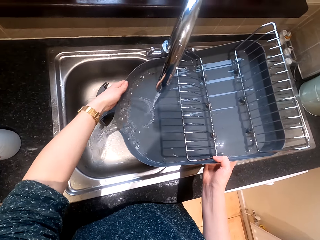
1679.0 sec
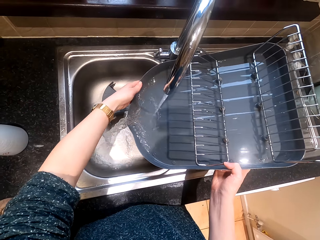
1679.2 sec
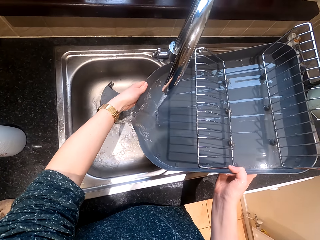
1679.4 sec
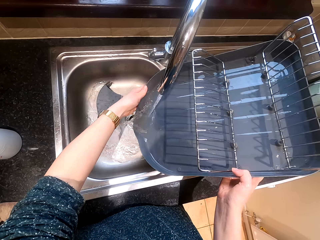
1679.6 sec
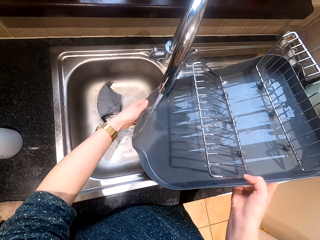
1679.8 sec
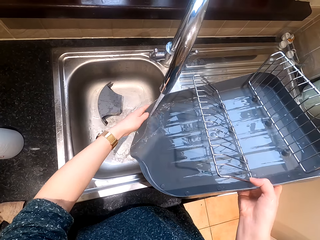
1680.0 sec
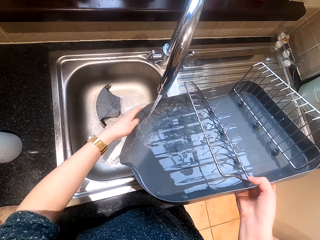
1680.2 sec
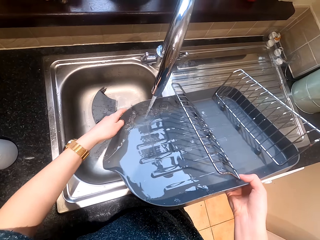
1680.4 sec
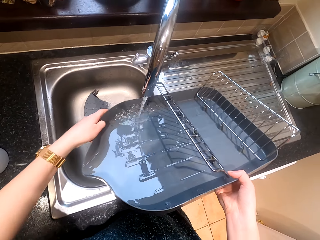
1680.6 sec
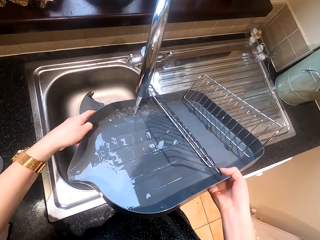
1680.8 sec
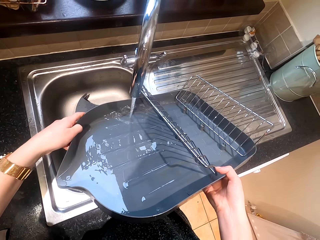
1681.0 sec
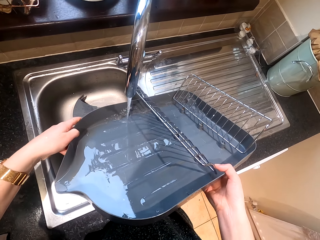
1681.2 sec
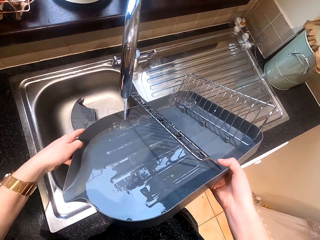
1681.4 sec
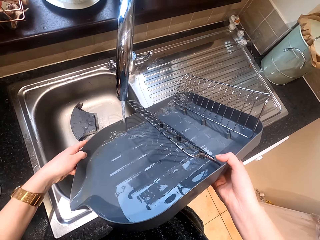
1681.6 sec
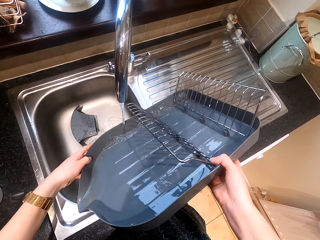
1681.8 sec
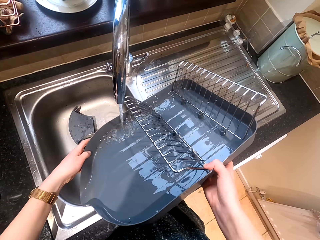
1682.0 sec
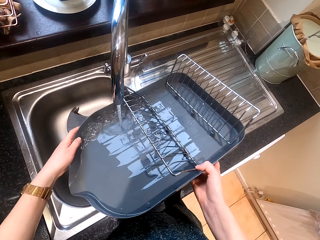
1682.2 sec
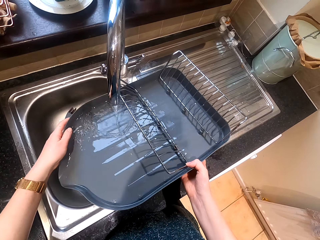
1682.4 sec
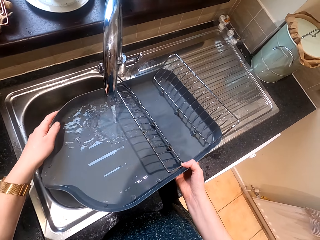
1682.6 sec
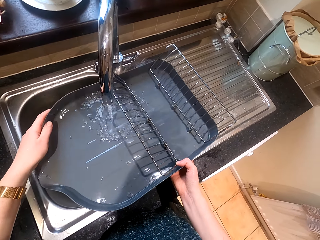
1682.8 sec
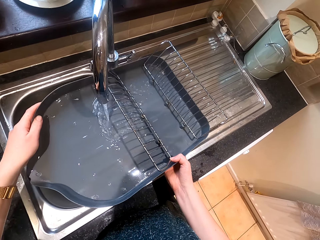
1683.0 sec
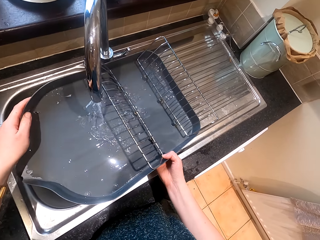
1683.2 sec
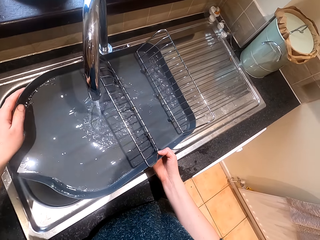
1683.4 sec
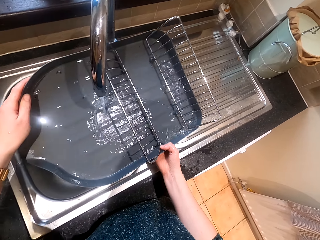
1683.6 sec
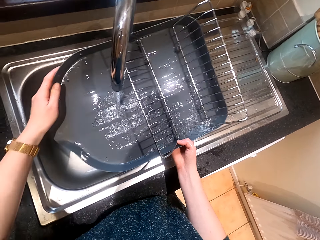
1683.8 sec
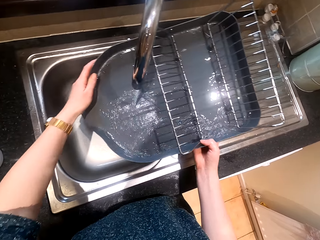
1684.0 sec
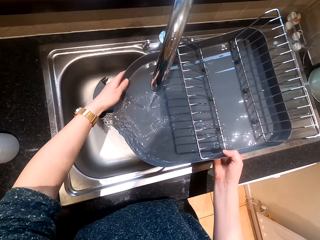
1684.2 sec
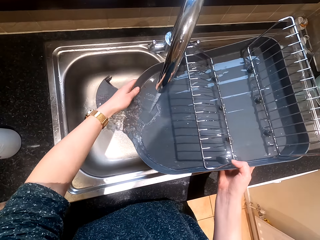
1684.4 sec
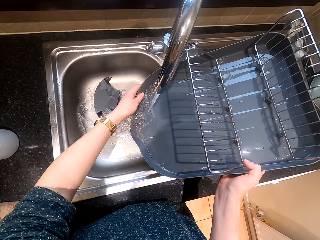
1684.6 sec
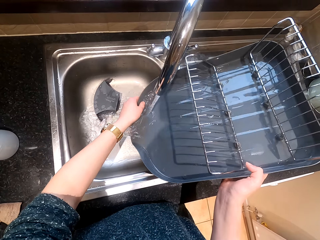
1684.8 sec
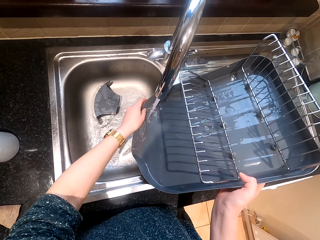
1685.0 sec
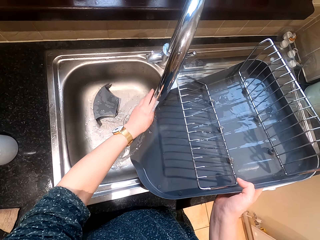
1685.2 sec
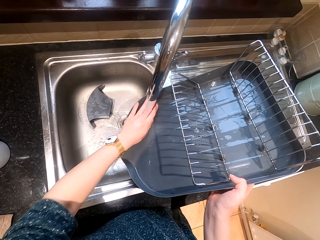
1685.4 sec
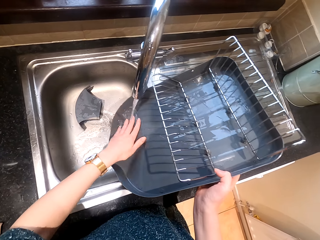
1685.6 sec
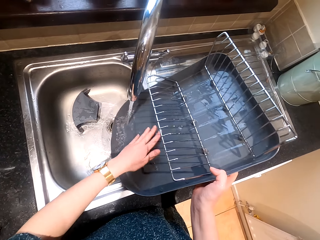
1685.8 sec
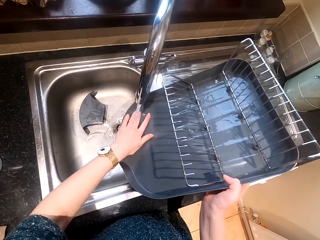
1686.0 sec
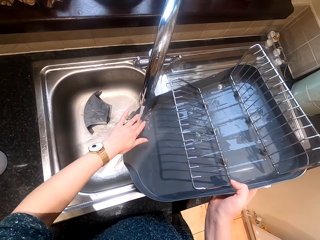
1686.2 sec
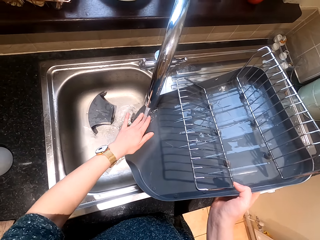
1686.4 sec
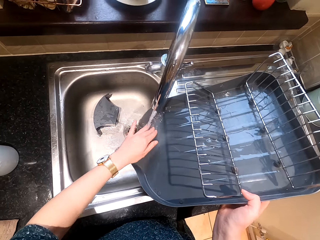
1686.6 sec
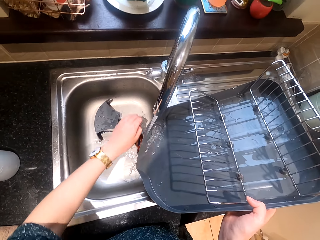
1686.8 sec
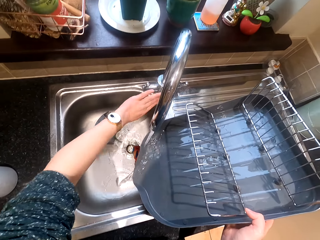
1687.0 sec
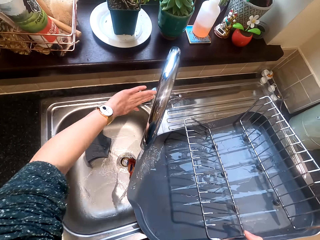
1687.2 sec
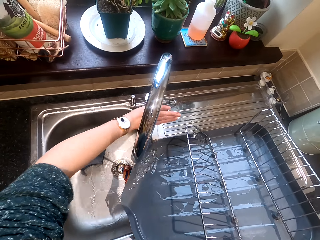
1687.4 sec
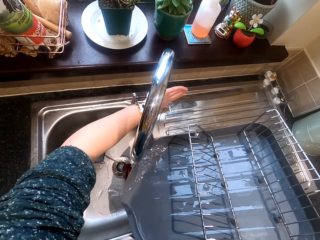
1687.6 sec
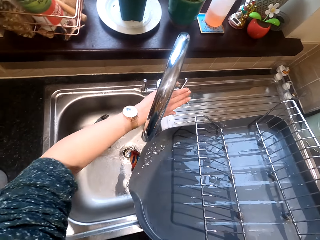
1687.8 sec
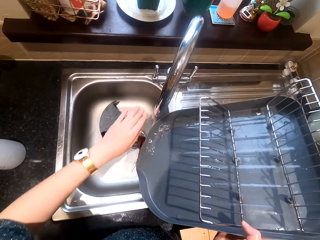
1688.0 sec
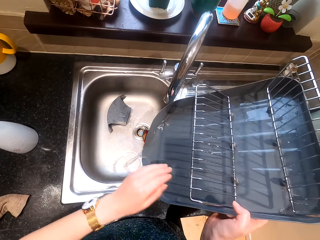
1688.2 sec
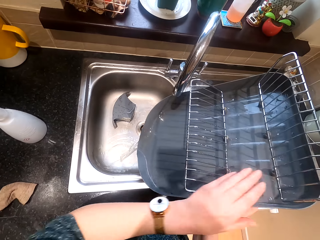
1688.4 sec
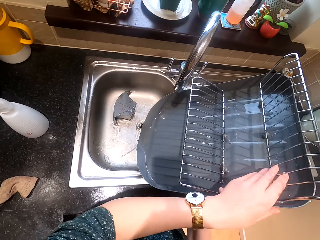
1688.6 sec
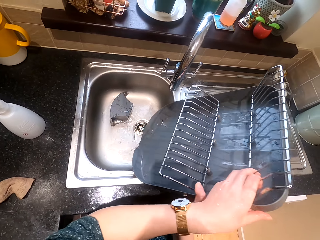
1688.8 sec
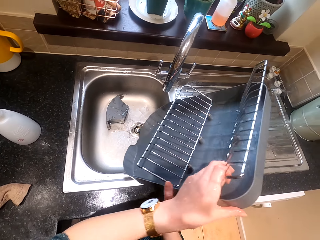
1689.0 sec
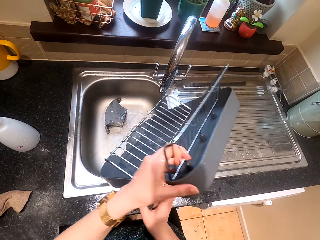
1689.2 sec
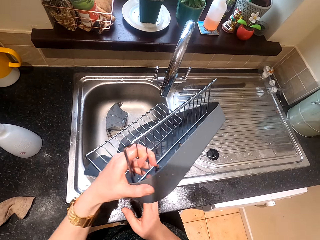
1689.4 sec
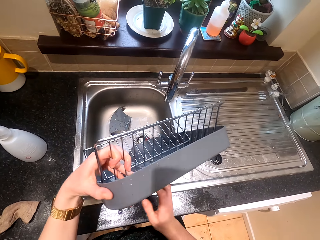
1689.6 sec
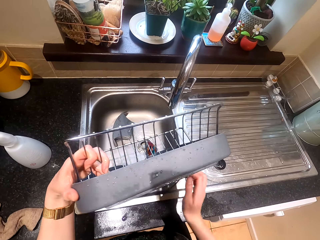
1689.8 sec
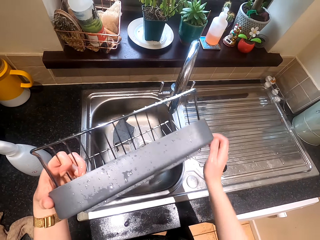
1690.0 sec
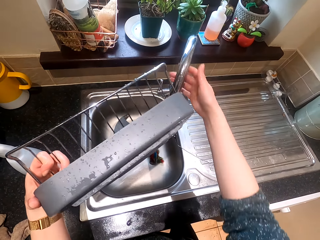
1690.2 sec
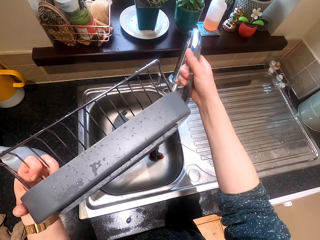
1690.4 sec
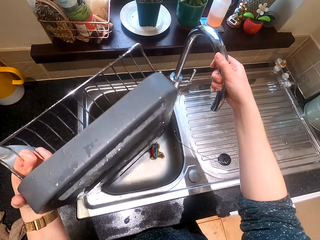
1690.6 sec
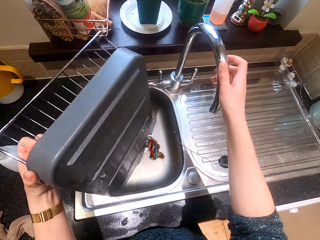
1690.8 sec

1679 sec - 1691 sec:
The camera wearer turns the water off.

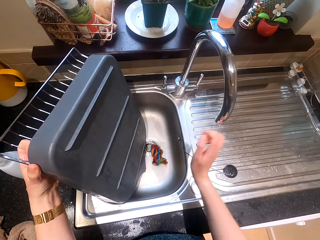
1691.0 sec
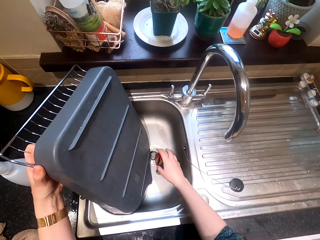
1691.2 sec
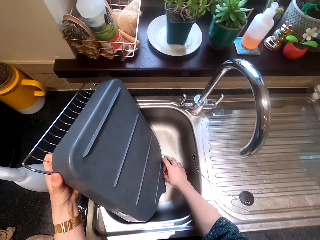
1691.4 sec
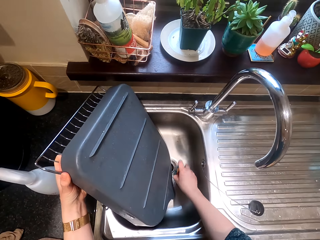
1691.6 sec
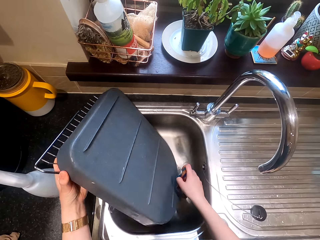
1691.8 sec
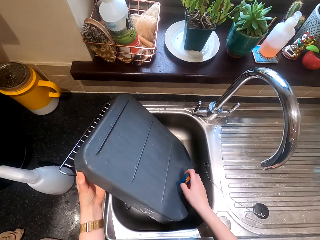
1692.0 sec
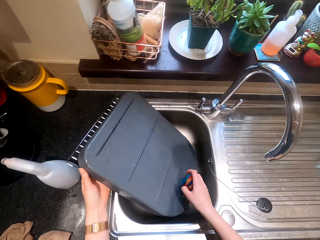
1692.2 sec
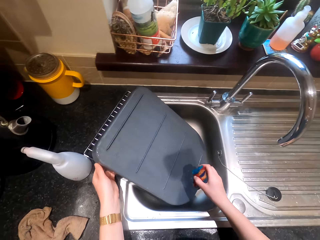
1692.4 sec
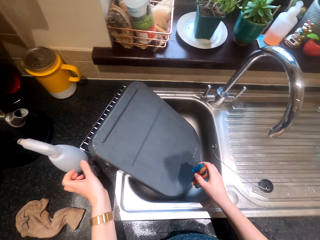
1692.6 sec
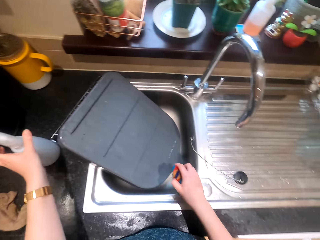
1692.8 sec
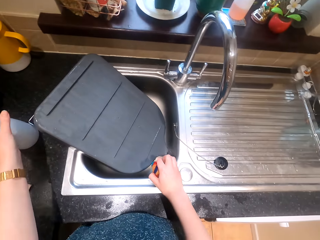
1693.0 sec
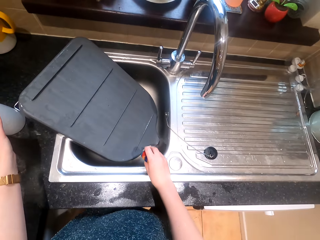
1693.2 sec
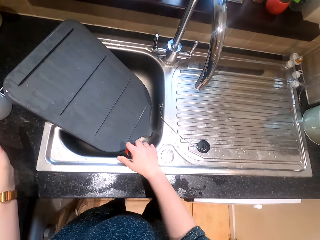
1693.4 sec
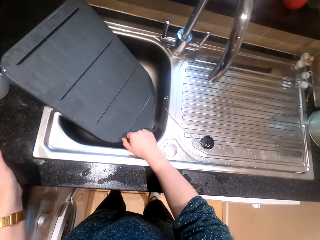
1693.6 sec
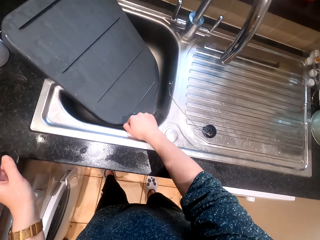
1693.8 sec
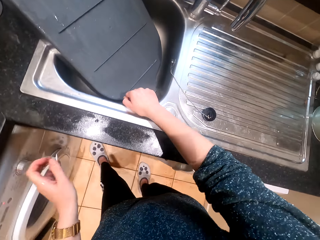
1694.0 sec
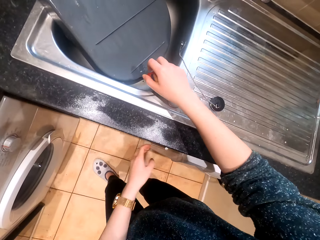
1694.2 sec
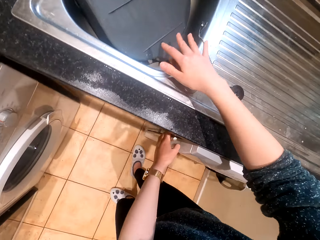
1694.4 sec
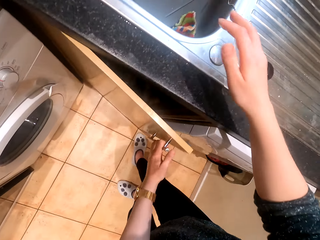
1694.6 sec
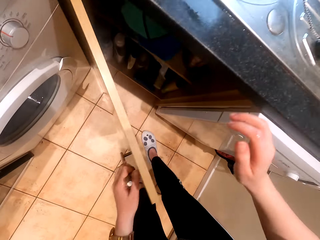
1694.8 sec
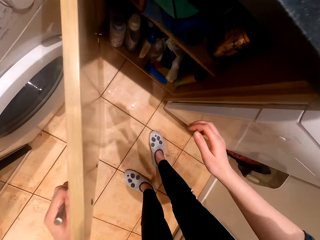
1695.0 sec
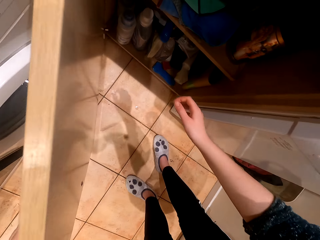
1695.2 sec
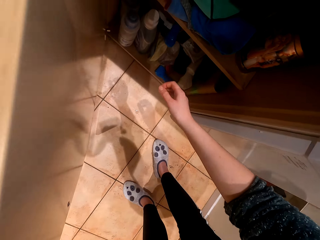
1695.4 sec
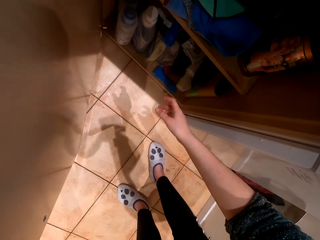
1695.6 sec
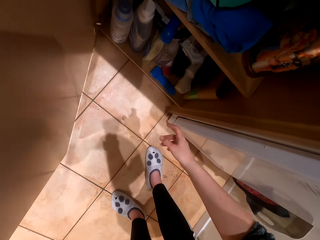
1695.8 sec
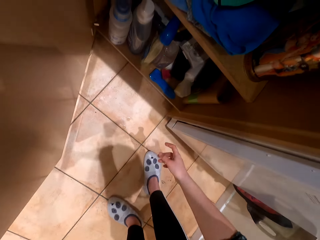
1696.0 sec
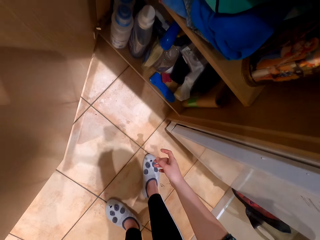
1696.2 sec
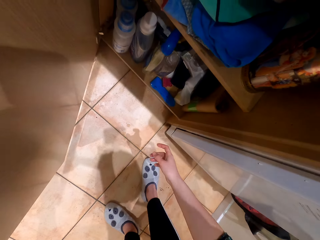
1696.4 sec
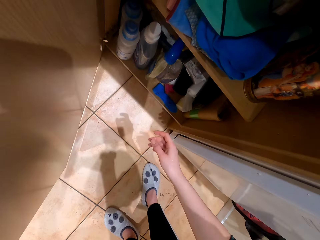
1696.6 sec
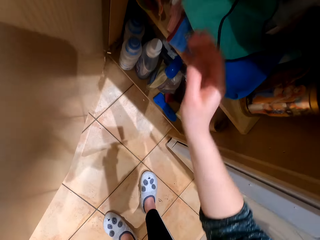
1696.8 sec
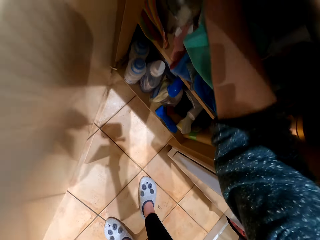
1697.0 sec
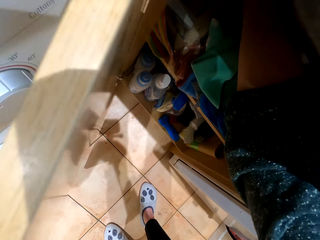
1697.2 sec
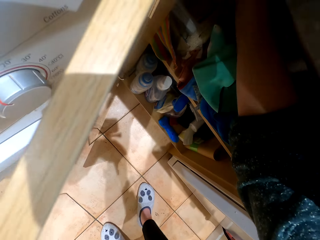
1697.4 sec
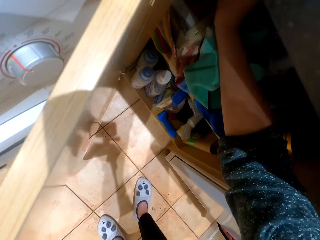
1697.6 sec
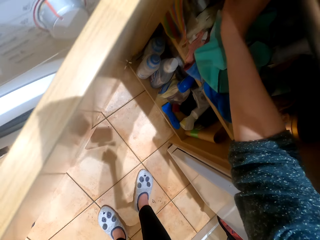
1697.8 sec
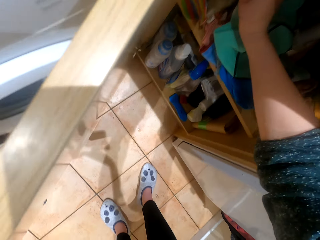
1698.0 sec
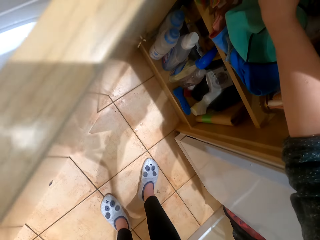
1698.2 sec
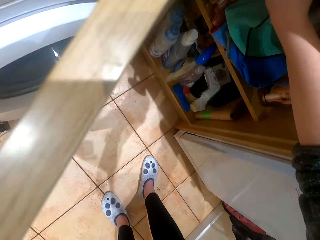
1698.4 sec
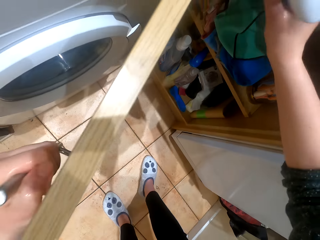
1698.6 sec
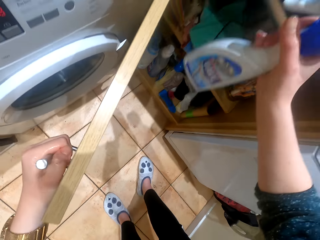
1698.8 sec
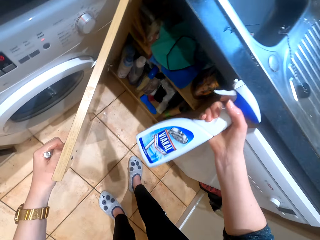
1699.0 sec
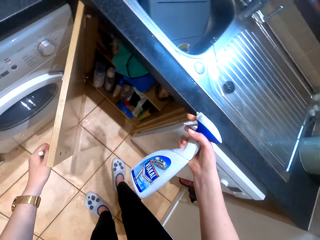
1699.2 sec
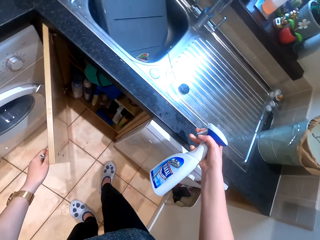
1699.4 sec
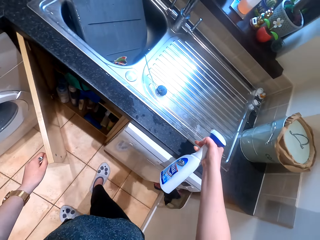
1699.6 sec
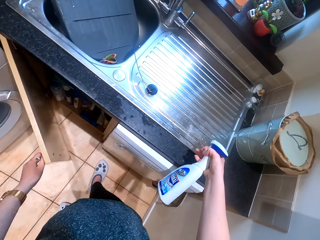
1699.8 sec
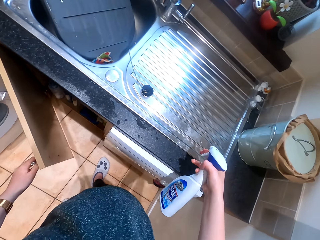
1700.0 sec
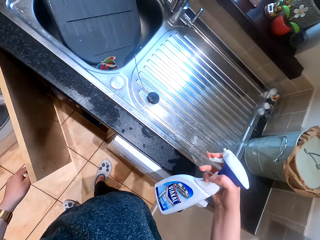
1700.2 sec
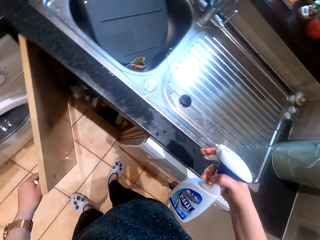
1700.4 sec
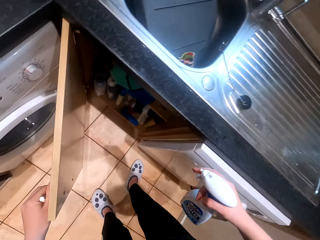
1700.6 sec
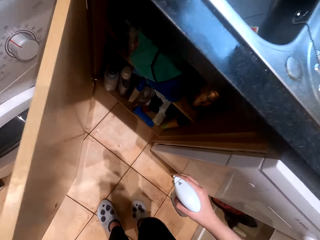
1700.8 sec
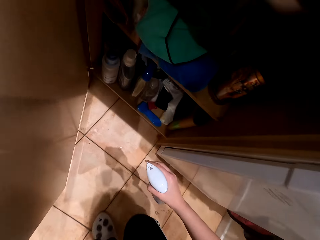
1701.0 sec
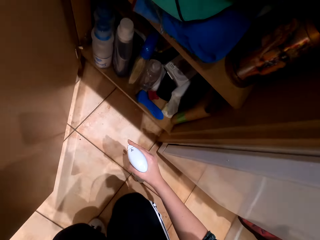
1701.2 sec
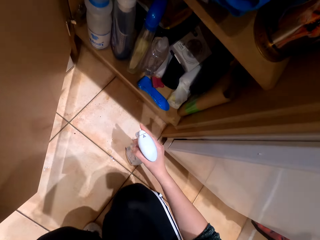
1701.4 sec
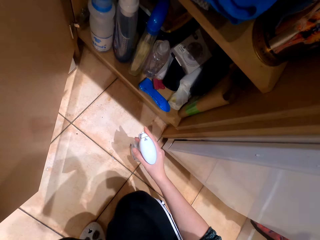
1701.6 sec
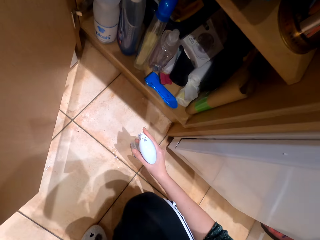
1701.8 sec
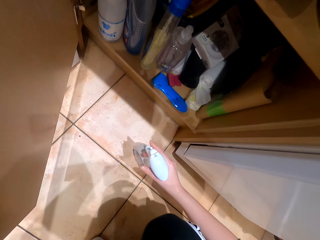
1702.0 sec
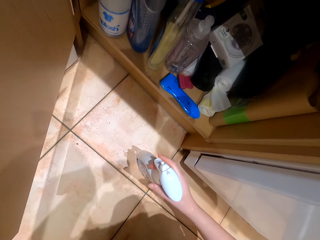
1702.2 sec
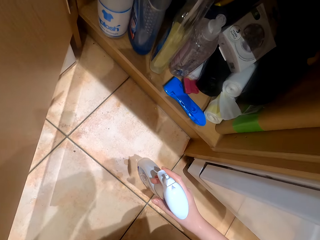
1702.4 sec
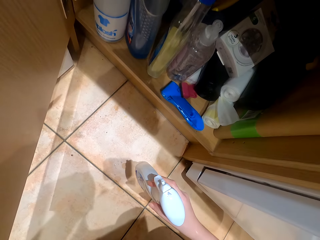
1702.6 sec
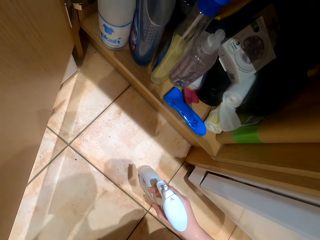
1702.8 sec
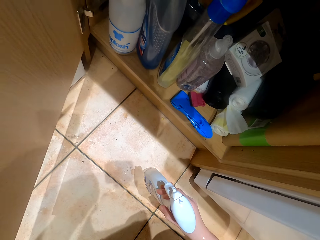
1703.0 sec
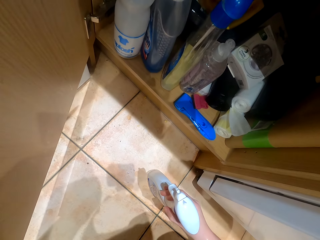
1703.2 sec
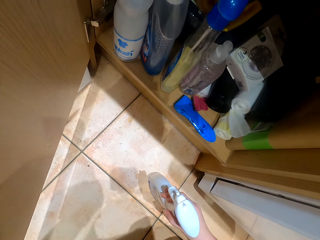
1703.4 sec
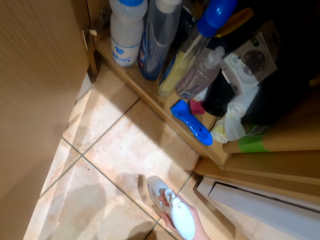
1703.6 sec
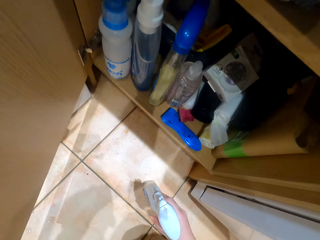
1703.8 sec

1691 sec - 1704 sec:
The camera wearer moves the water tap aside. They put the utensil rack in the sink. They open the kitchen cabinet. They look around the cabinet. They pick up the bottle cleaner. They put down the bottle cleaner.
